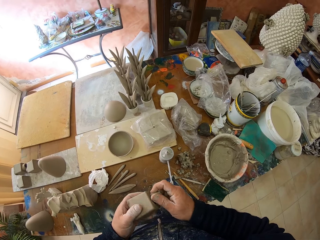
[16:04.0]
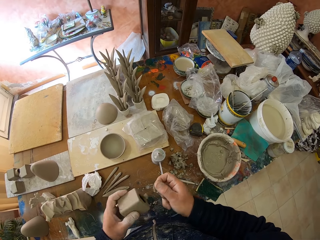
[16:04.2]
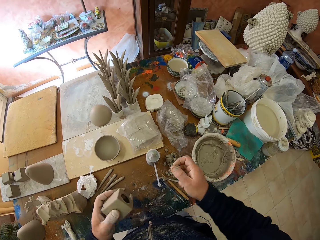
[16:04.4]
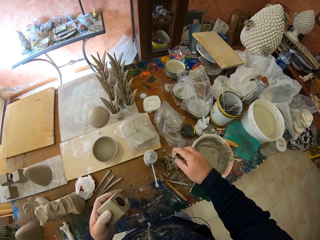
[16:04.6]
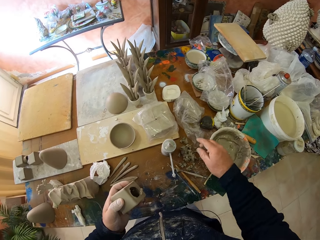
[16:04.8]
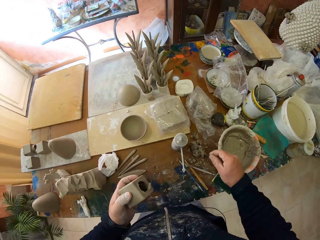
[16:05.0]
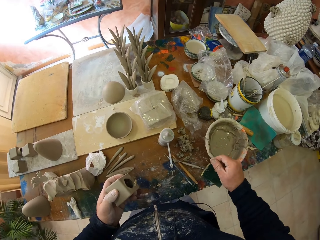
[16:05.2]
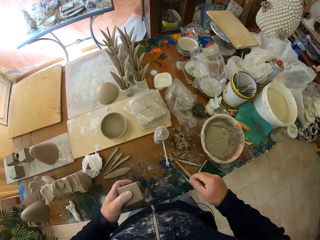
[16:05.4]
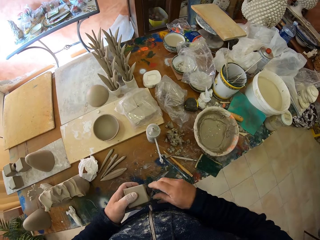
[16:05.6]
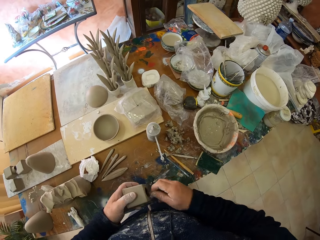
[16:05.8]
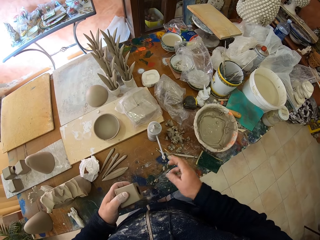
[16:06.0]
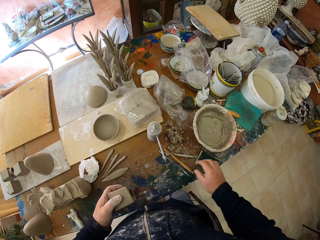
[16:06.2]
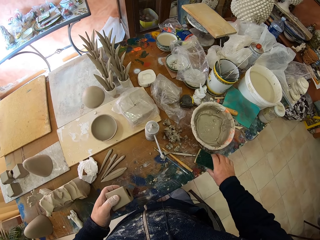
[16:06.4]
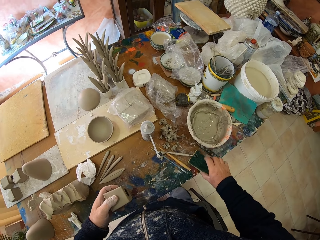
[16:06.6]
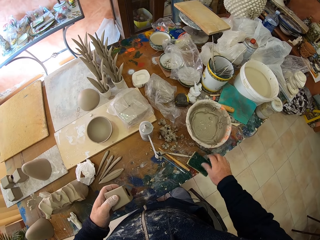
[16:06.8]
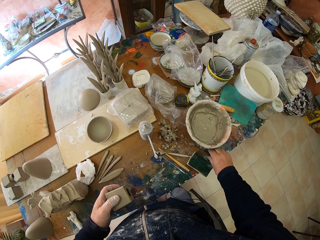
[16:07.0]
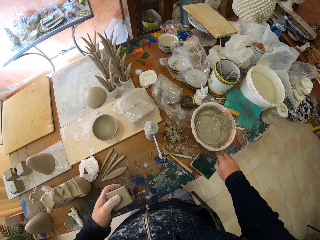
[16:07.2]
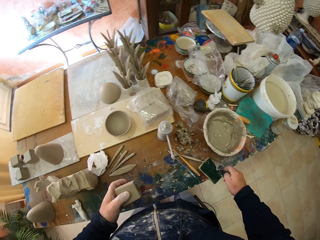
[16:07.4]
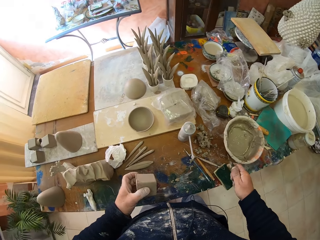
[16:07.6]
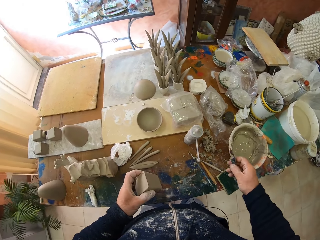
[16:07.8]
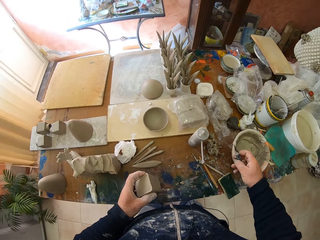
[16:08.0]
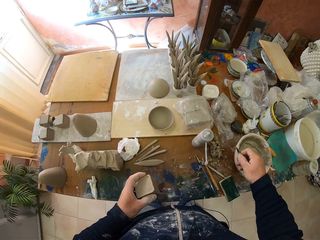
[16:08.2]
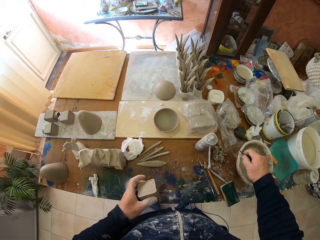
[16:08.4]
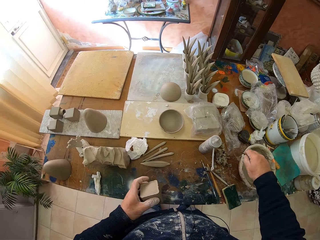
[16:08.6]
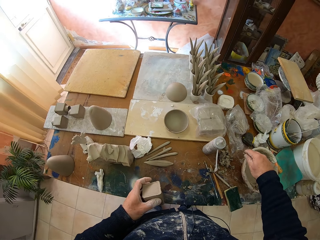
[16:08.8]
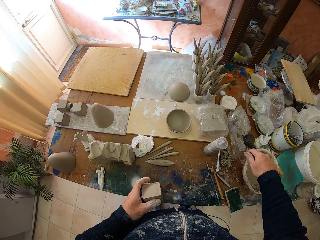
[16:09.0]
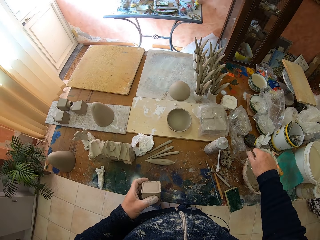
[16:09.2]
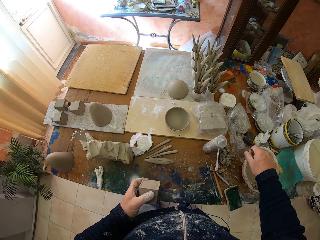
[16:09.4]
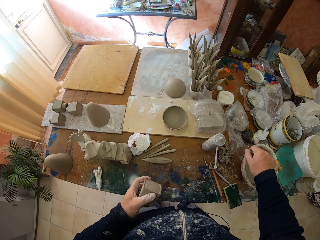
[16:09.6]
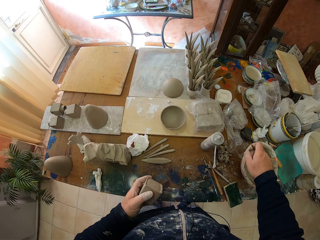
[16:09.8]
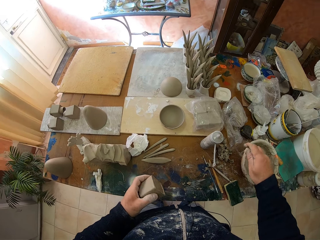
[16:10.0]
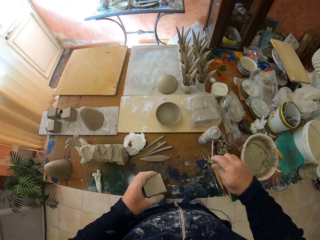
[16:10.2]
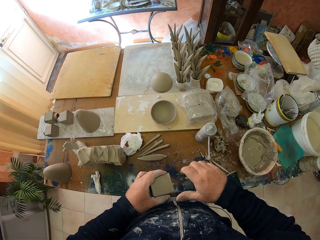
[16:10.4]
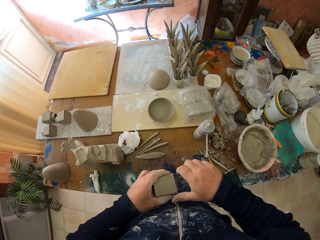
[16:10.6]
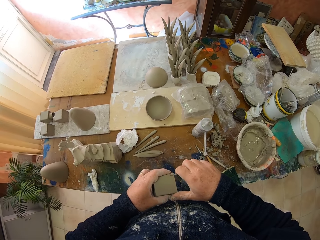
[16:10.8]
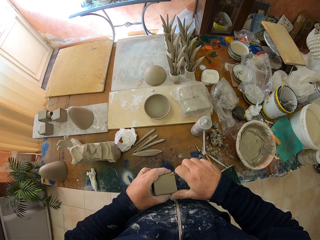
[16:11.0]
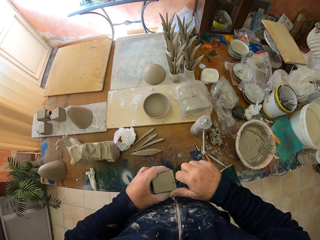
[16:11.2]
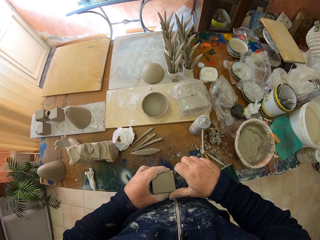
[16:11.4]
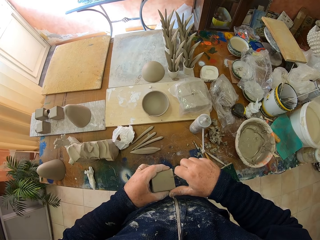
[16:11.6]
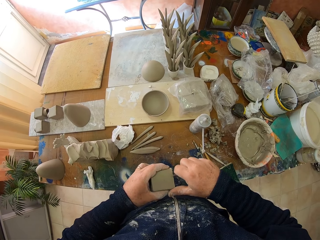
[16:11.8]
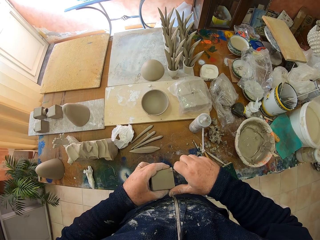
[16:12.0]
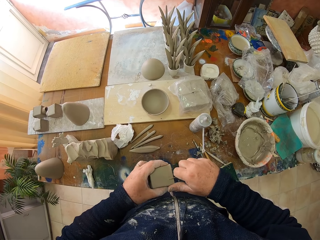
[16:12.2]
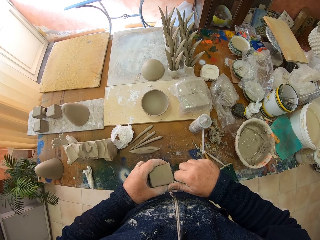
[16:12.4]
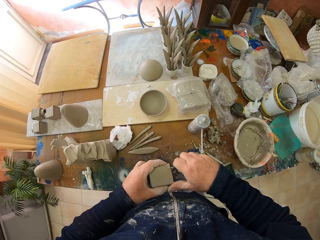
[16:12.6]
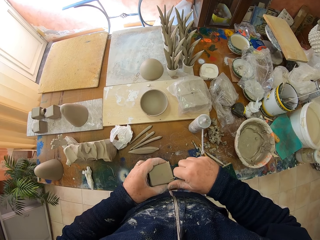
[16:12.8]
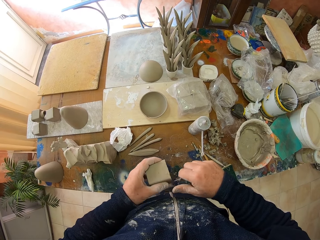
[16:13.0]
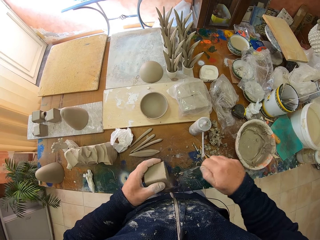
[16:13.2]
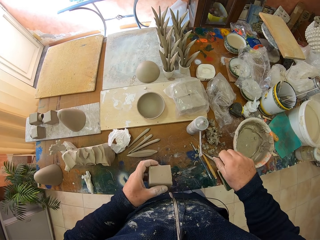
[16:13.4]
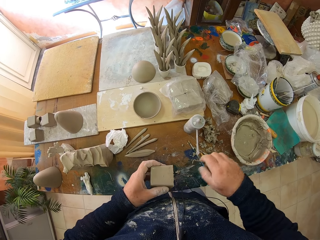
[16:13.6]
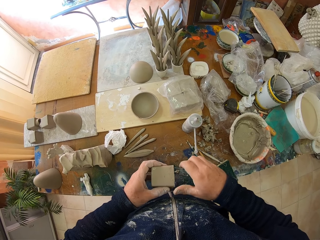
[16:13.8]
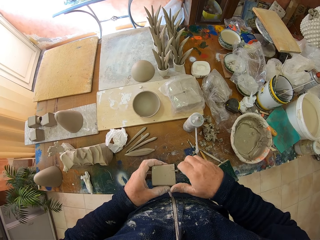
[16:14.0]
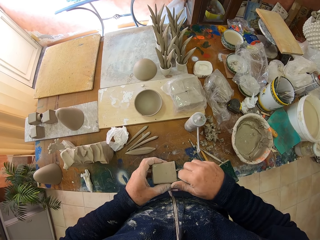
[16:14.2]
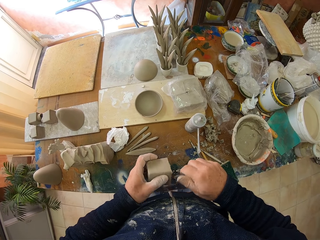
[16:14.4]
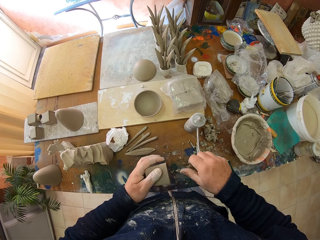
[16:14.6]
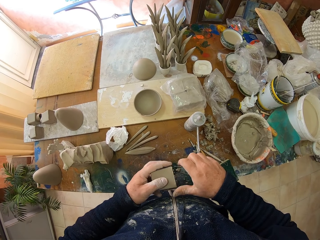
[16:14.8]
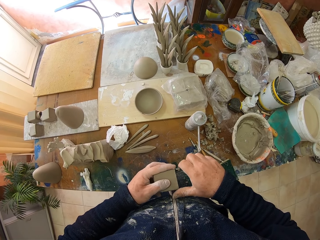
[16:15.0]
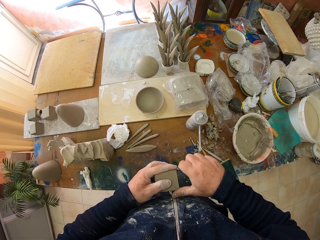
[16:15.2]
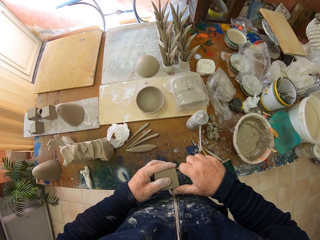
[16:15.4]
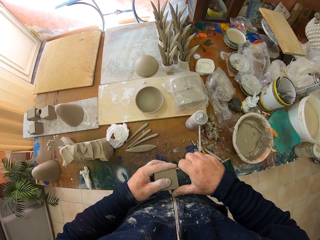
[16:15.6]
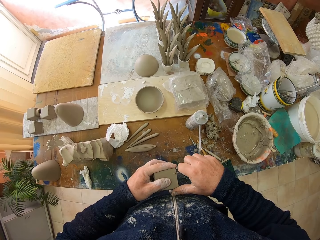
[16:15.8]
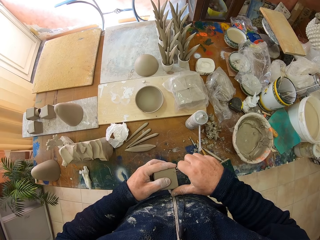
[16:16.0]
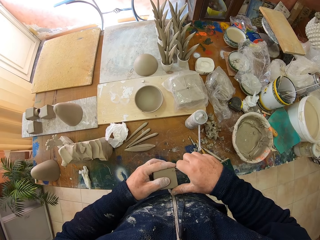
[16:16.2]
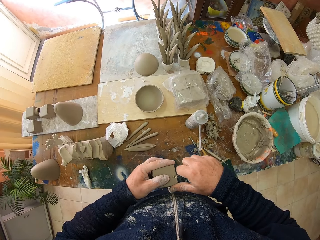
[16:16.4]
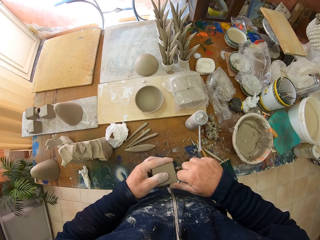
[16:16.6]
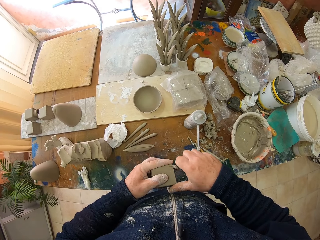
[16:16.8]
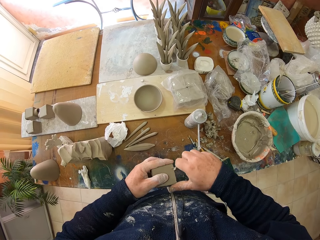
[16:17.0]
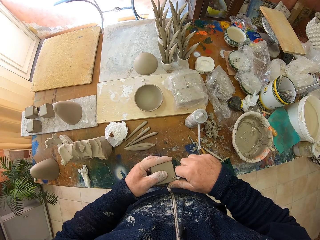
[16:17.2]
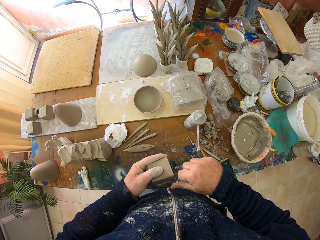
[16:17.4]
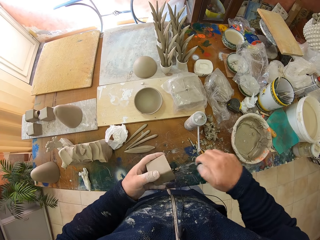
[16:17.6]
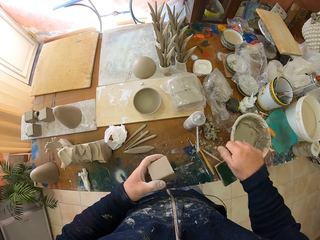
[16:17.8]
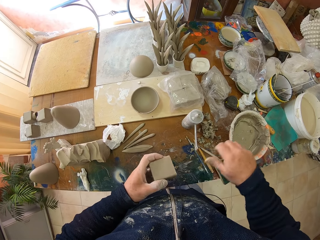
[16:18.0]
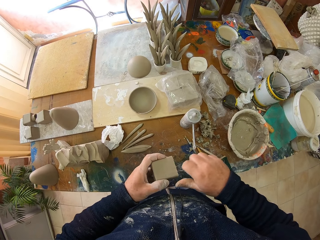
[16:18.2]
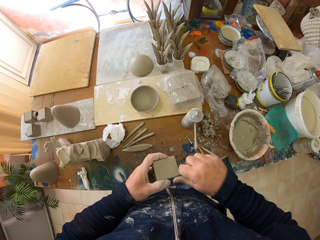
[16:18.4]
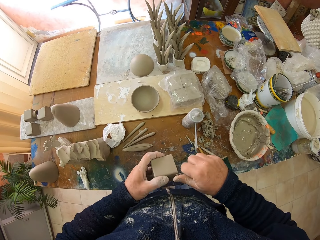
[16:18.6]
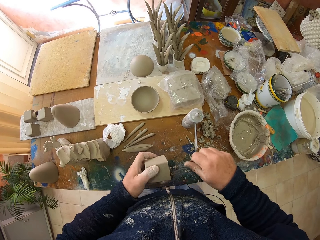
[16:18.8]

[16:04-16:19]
The camera wearer breaks the top pottery. They pick up a knife. They peel off the dry clay. They curve the pottery.

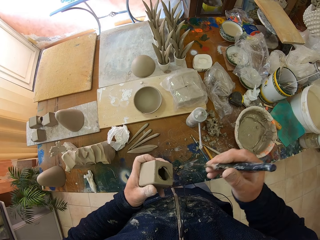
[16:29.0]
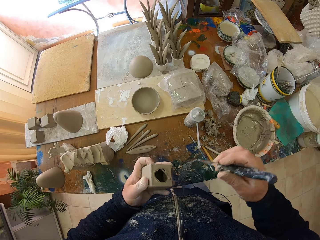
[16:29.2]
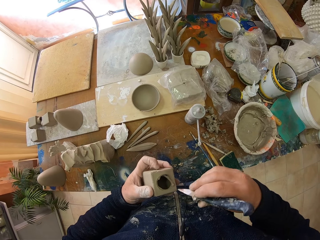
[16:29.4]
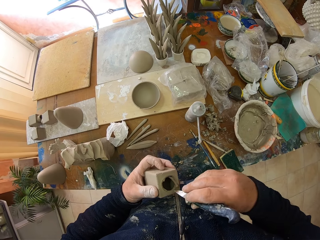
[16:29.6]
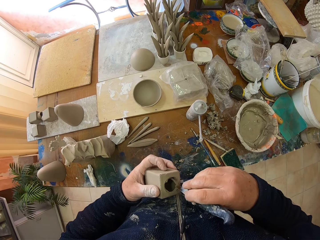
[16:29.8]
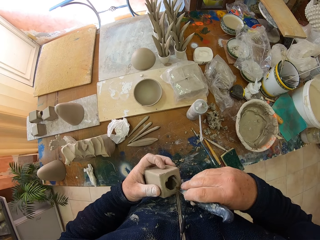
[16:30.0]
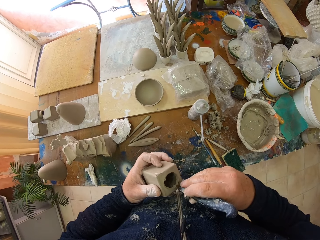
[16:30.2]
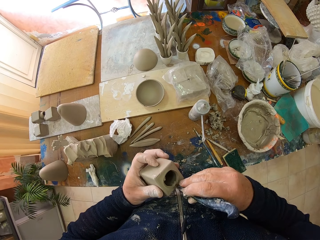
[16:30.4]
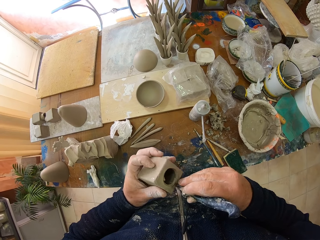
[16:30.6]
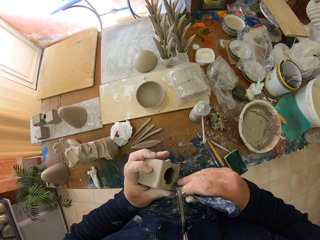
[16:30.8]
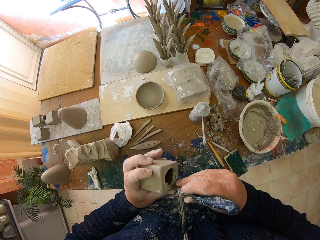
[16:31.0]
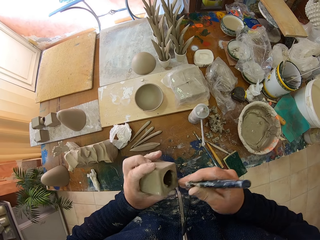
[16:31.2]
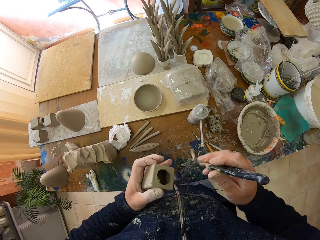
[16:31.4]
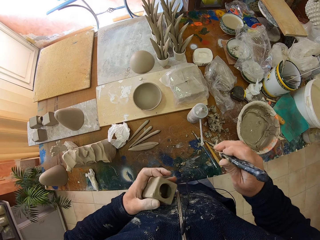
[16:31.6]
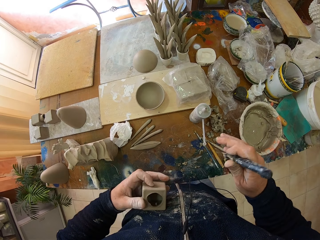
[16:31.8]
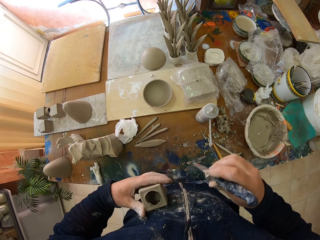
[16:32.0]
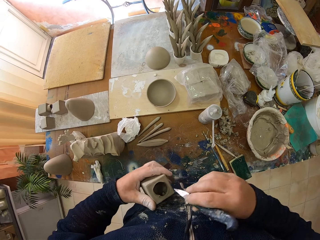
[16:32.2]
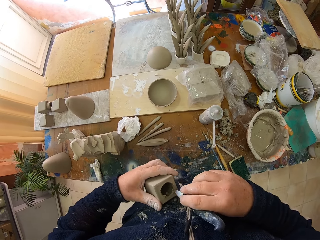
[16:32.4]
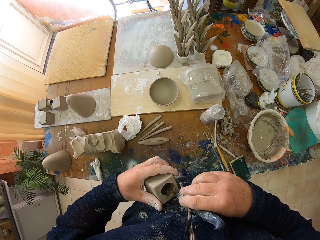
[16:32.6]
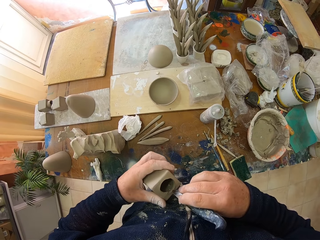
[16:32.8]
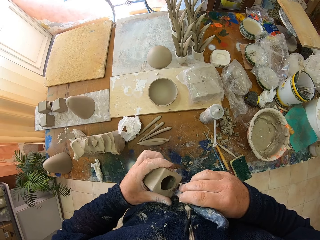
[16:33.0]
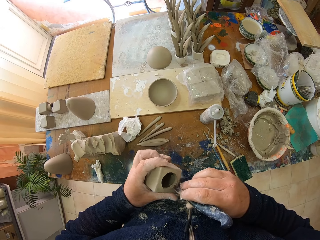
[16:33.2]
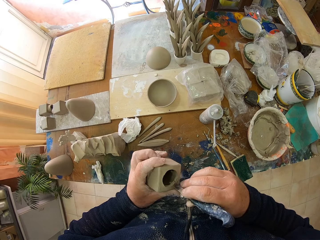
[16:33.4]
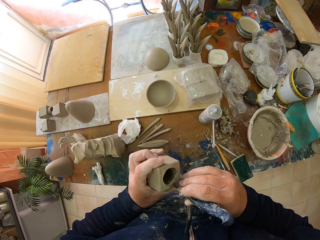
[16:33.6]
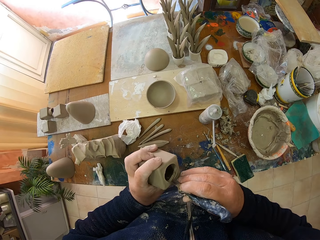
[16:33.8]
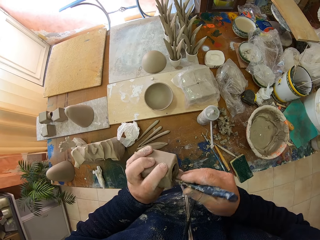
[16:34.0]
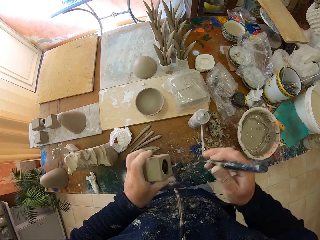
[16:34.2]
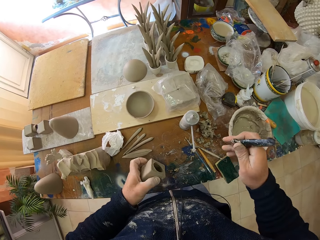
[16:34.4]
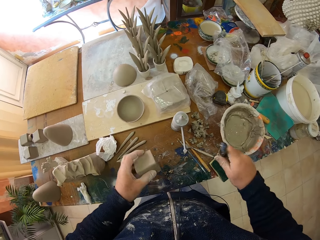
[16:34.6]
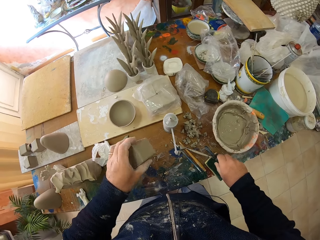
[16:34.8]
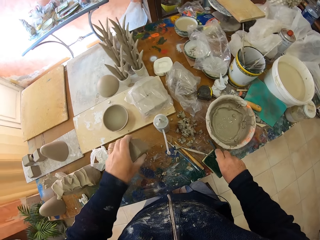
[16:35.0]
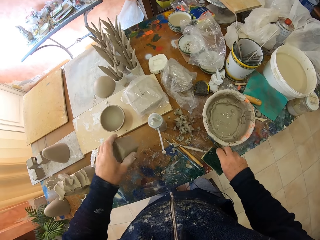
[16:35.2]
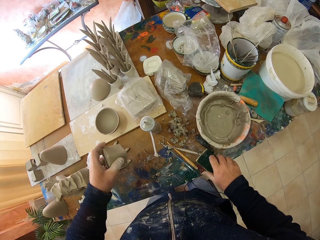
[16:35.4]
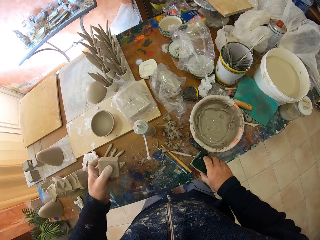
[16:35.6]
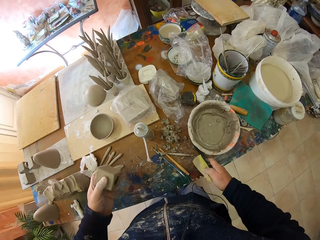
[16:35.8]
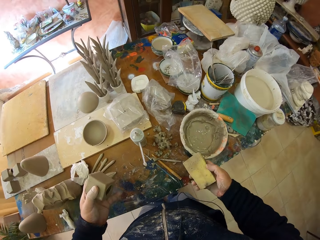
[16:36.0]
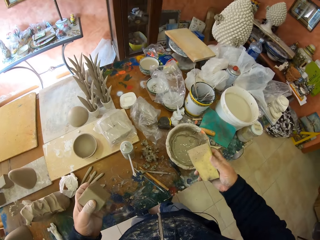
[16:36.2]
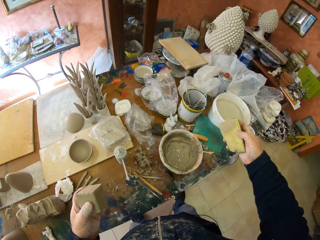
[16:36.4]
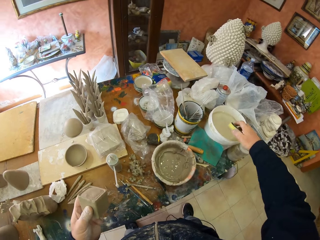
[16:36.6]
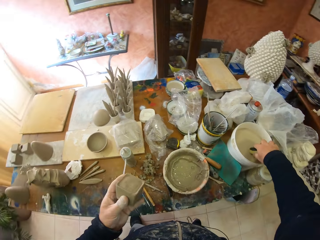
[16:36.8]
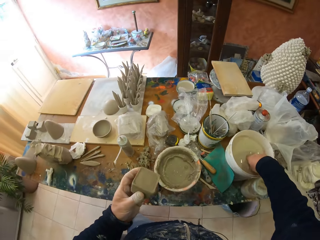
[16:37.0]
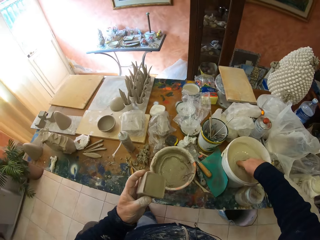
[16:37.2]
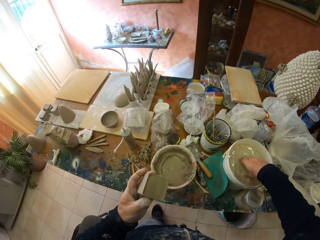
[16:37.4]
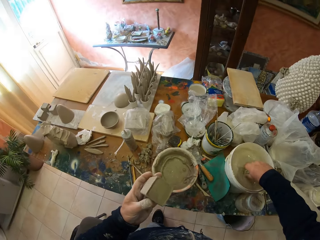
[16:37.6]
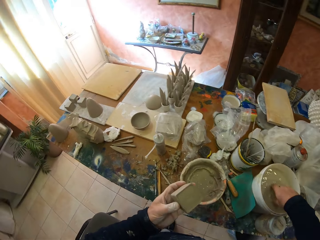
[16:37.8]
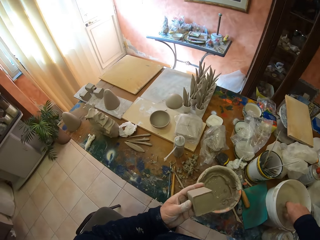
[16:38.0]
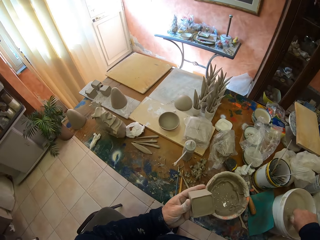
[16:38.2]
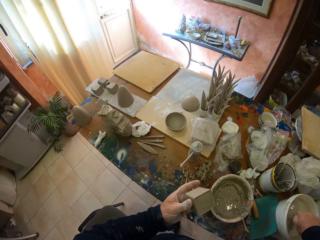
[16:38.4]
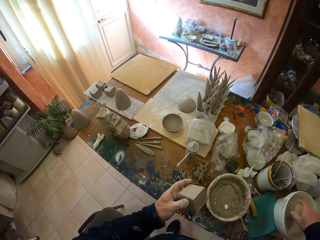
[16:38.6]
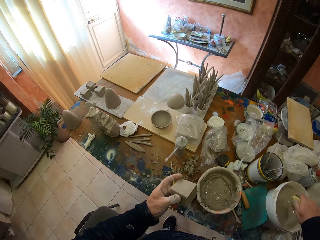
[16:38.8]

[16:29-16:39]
The camera wearer grabs a sponge. They dip the sponge in water.
